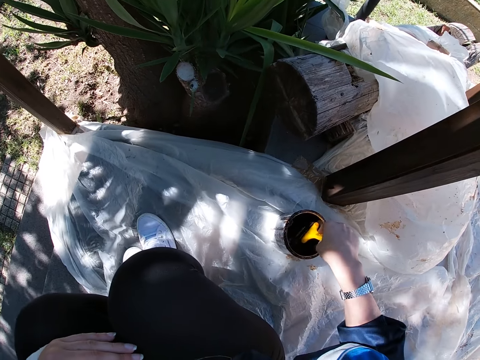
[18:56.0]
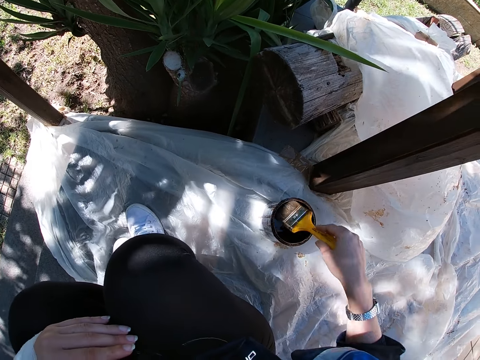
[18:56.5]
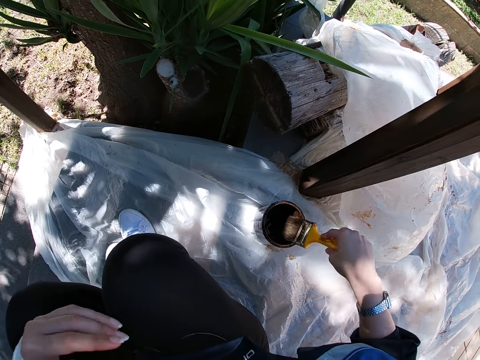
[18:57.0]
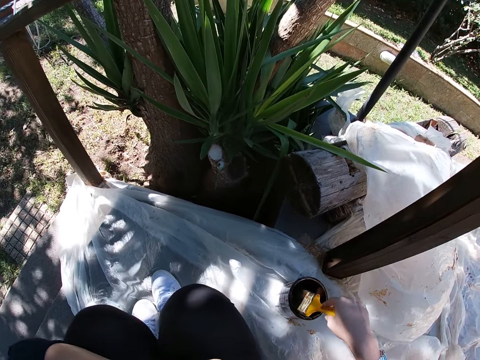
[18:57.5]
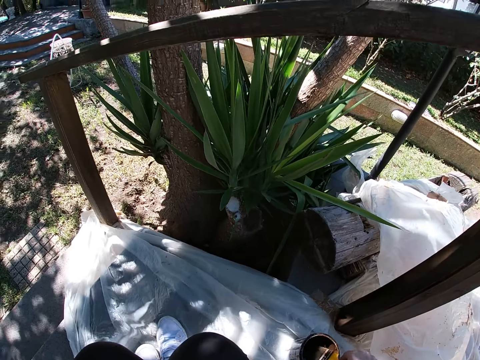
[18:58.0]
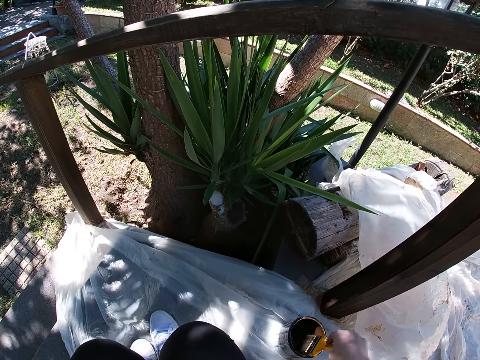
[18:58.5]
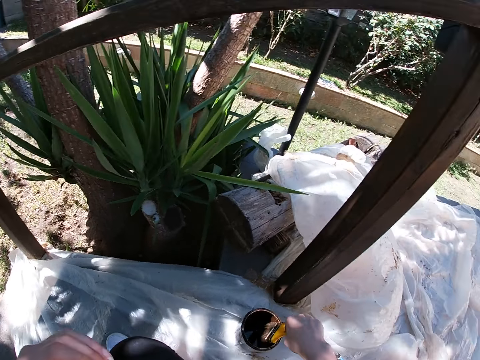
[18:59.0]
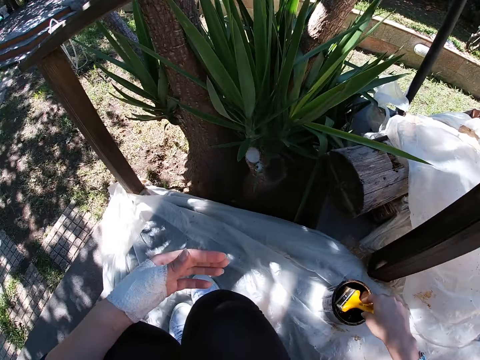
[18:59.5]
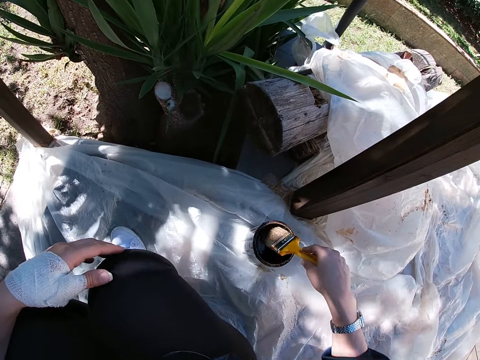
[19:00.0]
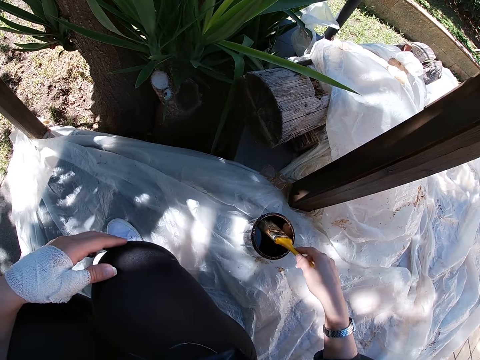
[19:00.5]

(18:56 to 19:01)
The camera wearer cleans the paint brush bristle on the edge of the paint container. She raises her left hand and places her left hand on her knees. She drains the excess paint from the brush to the paint container.

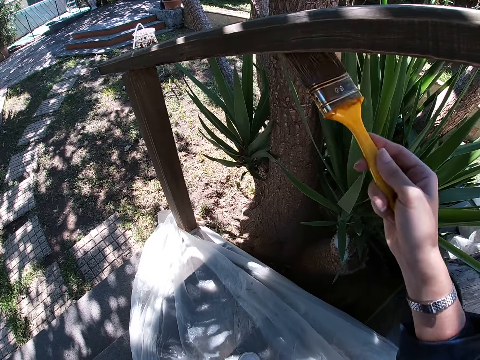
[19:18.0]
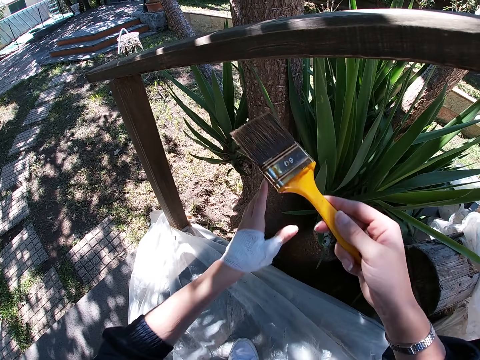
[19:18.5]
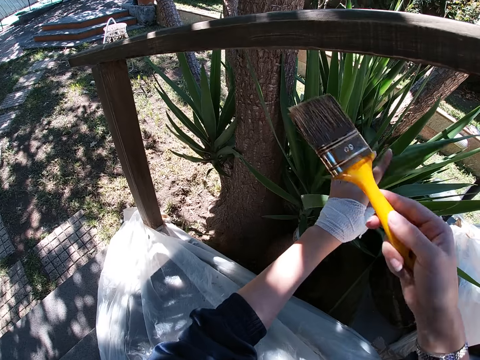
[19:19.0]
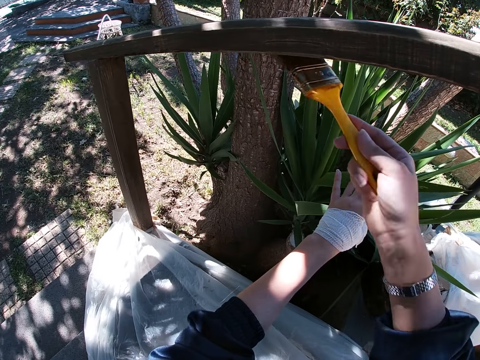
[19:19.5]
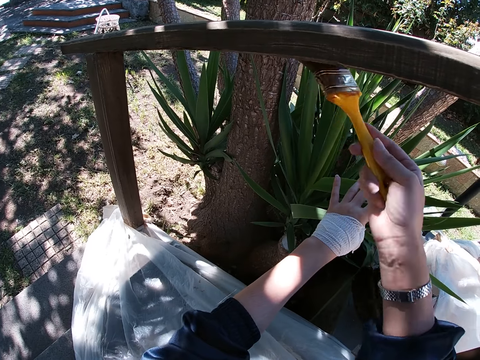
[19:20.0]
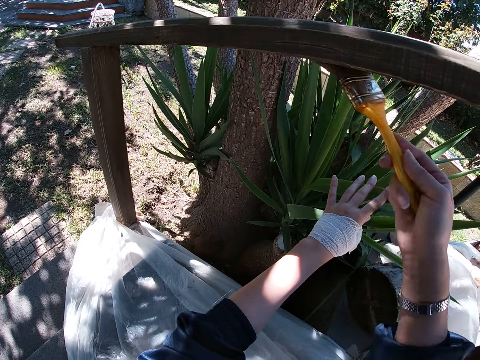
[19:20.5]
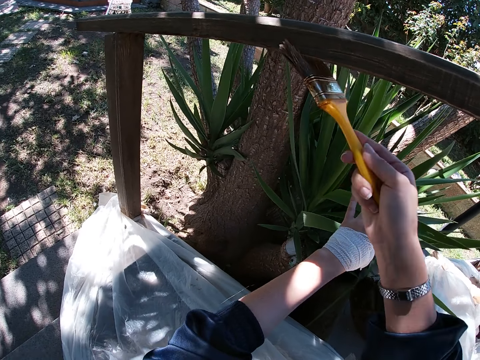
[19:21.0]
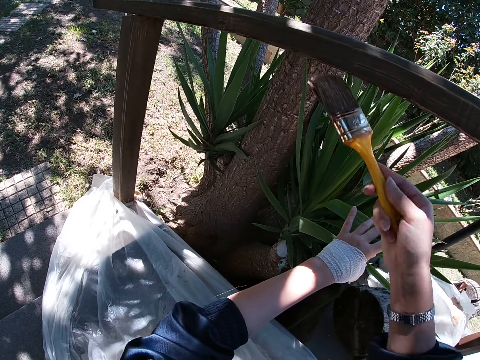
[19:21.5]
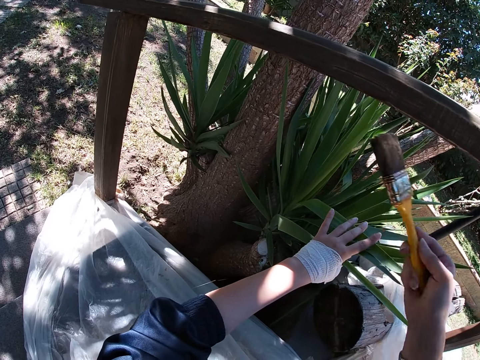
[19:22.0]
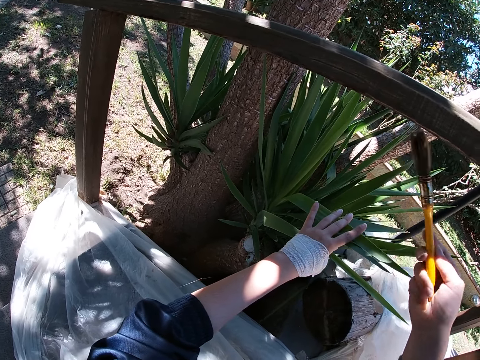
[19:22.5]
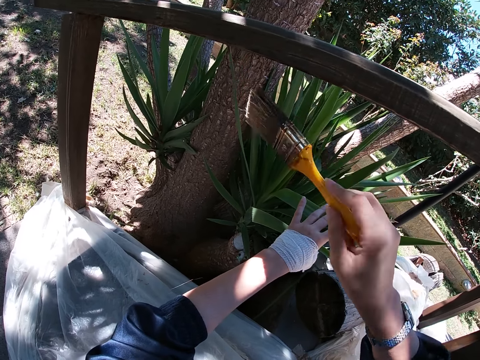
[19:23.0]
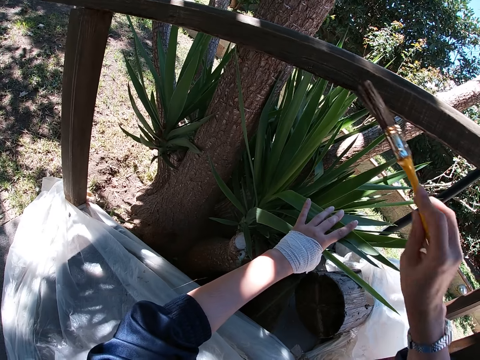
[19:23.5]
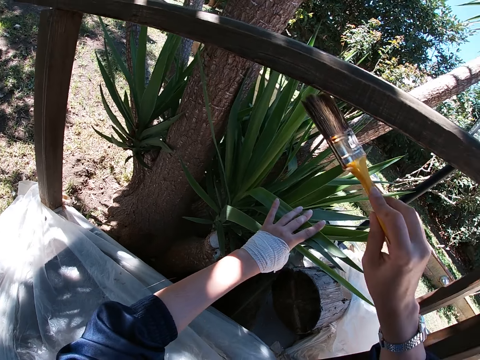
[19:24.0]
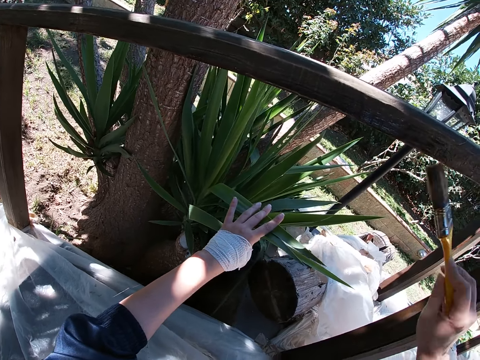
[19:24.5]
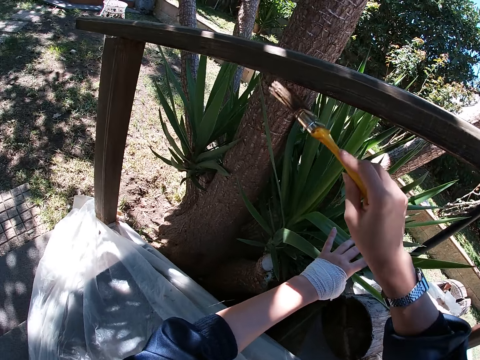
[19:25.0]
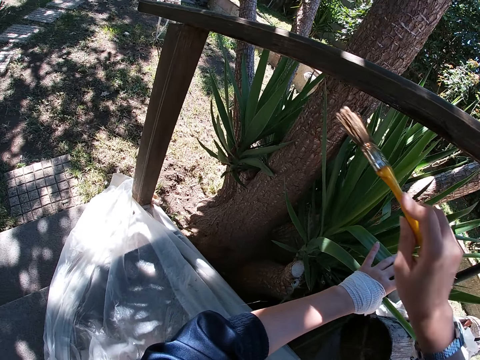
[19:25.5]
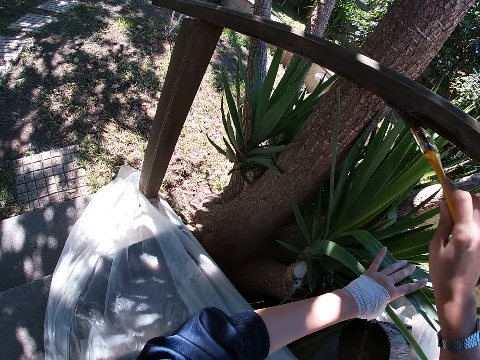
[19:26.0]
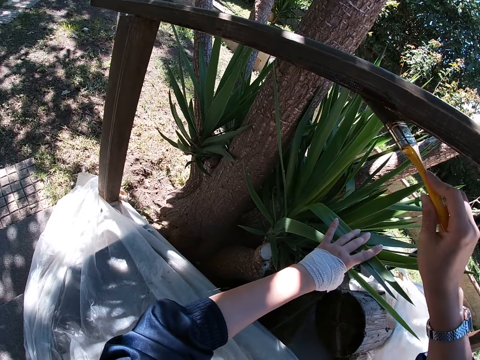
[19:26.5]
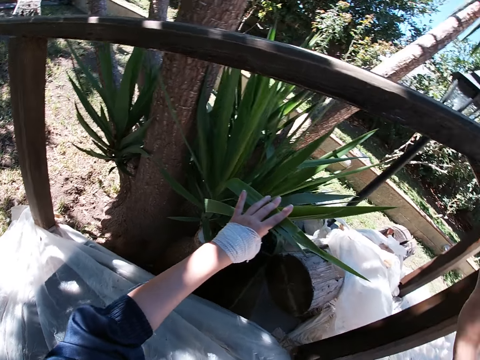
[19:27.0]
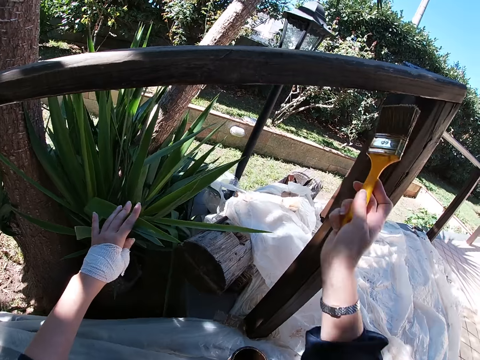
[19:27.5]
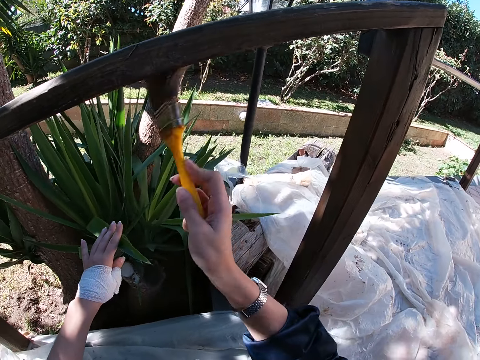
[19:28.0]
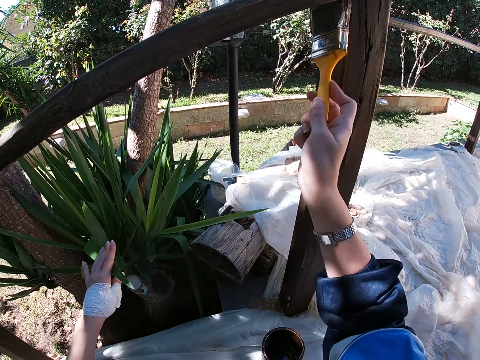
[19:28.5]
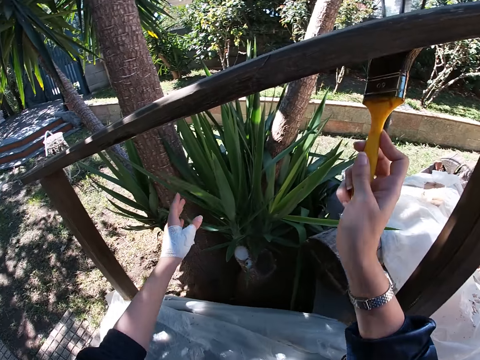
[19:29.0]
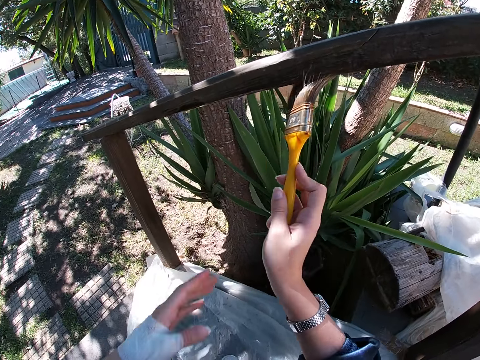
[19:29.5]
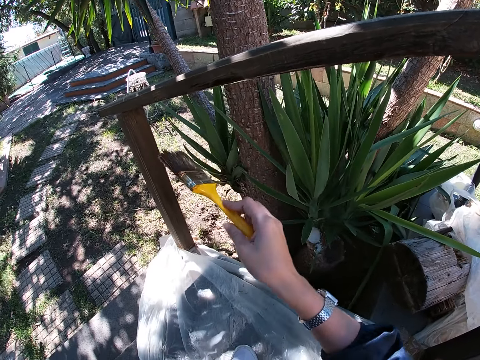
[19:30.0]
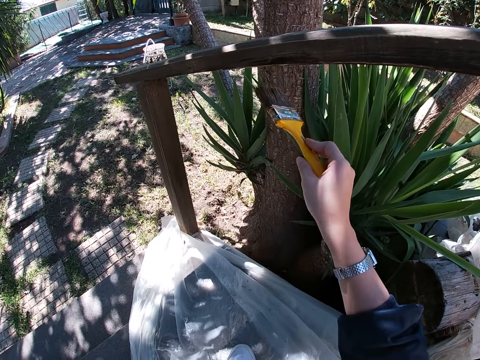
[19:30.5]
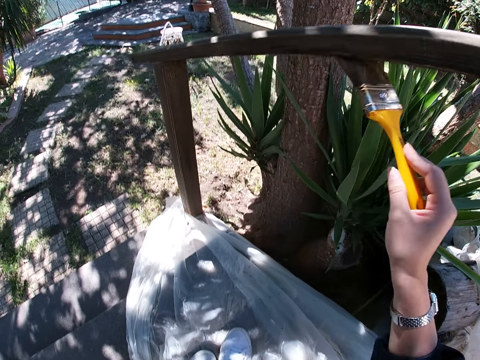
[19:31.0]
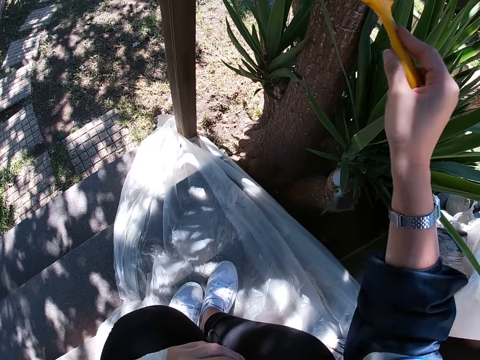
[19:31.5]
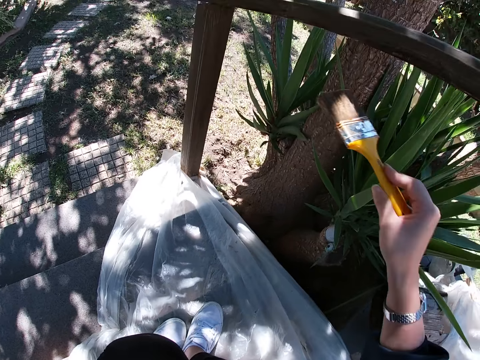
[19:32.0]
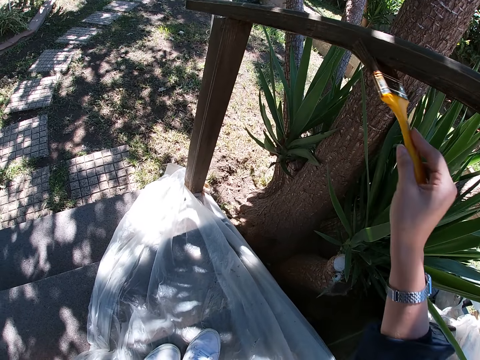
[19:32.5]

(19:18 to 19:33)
The camera wearer holds down the branch of a house plant with her left hand. She paints the wooden balcony rail or rail cap of the front porch with the paint brush in her right hand. She rotates the paint brush. She paints the rail cap of the front porch using the paint brush. She releases the branch of the house plant.

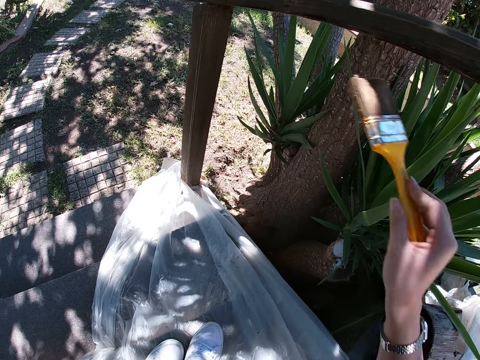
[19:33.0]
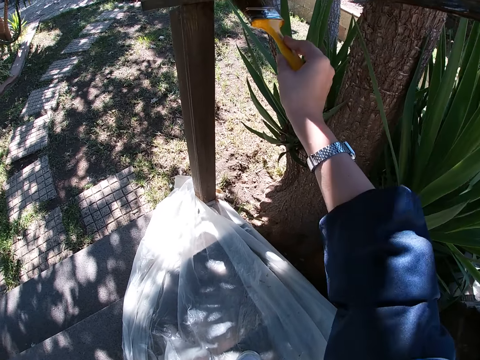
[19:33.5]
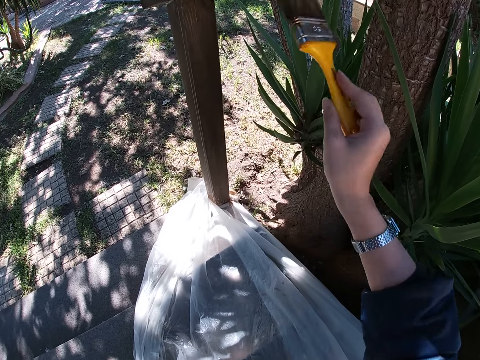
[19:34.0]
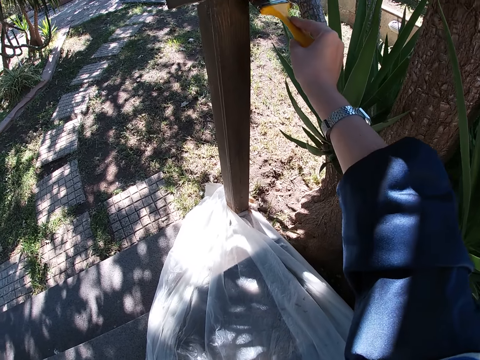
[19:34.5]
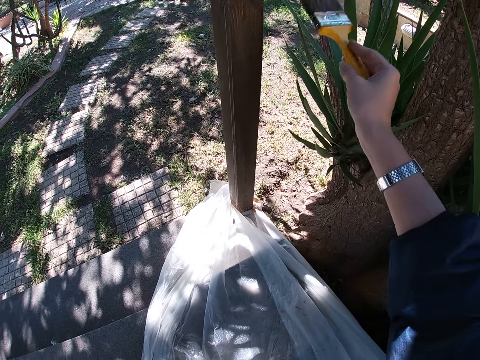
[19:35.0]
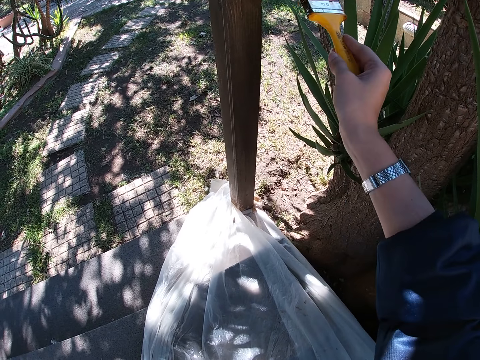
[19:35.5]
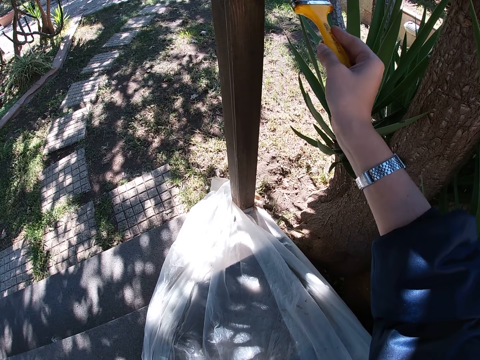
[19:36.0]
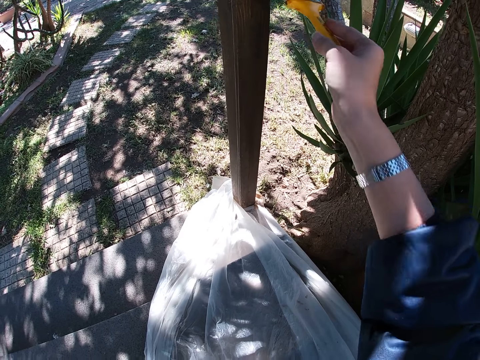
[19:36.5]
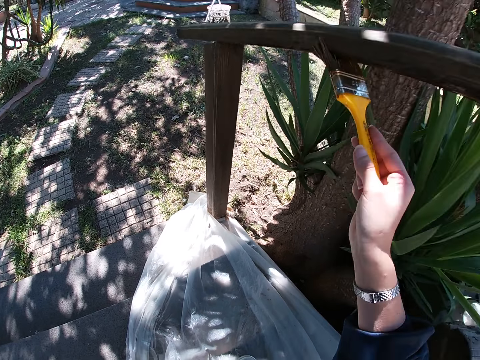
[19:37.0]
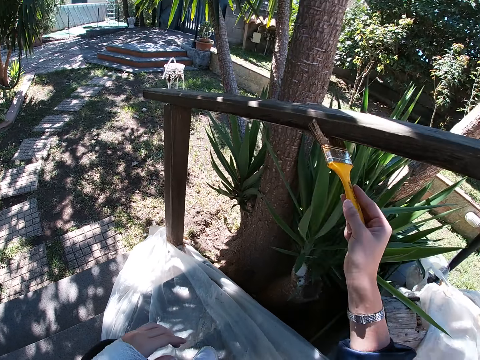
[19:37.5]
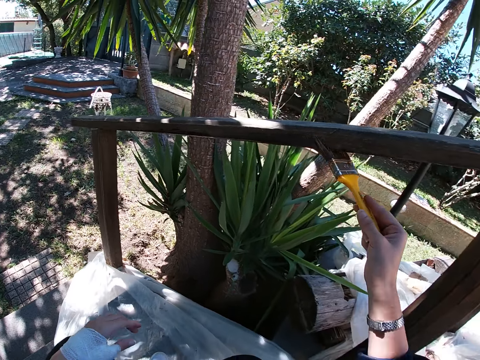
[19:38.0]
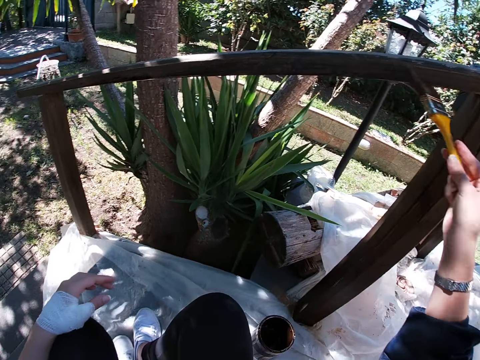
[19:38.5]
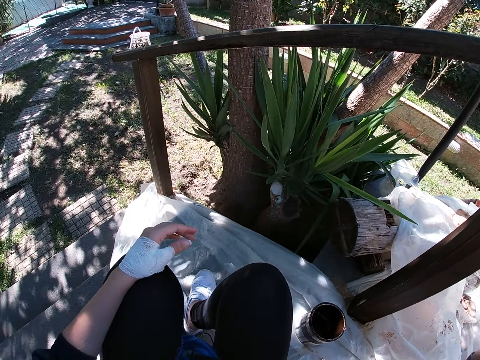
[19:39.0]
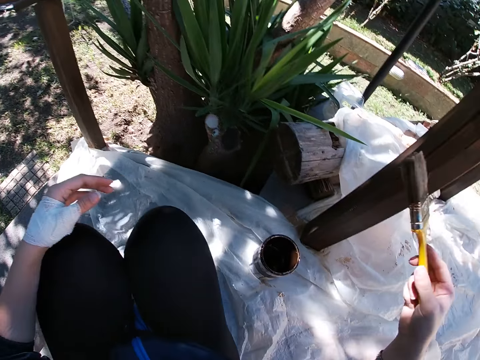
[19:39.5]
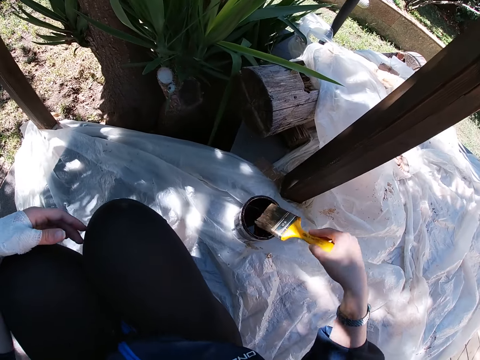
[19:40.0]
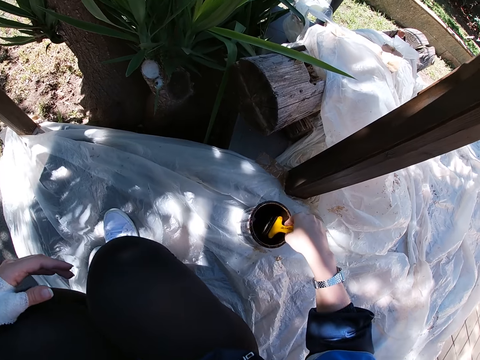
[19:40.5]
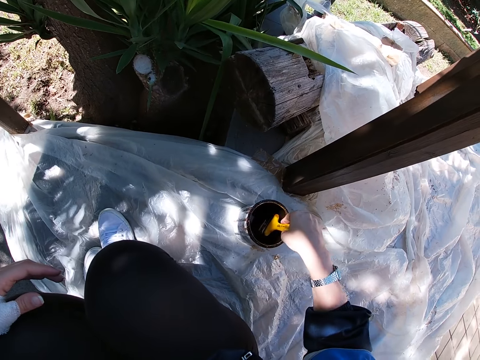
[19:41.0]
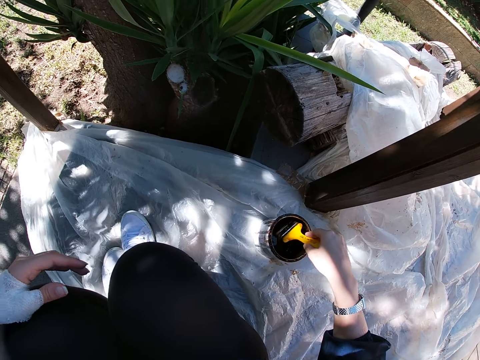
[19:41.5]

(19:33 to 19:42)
The camera wearer dips the paint brush in her right hand into the paint container. She turns towards the paint in the paint container.
